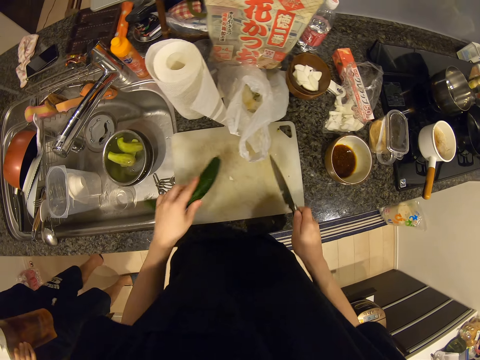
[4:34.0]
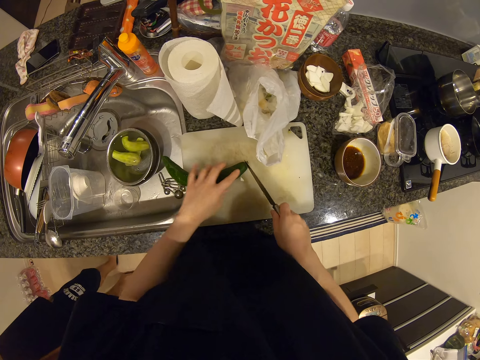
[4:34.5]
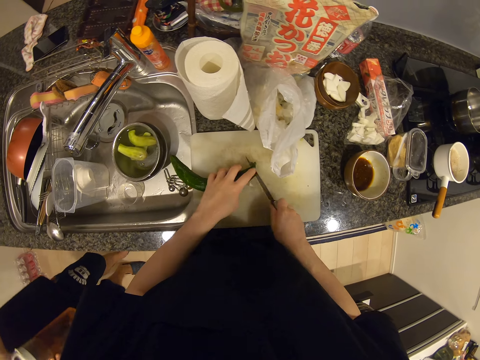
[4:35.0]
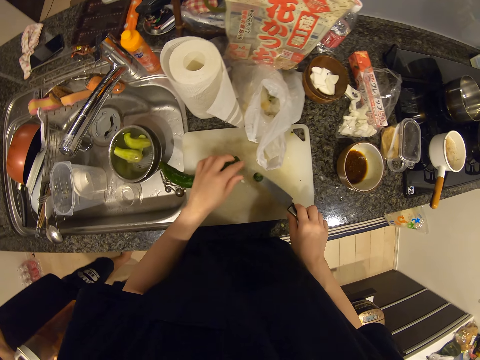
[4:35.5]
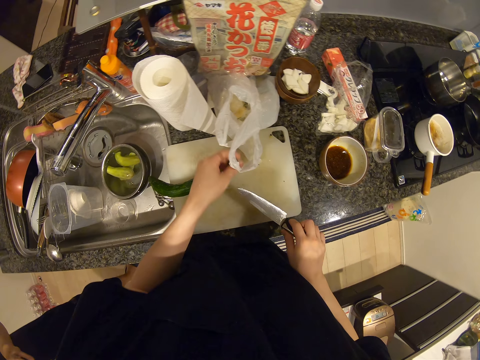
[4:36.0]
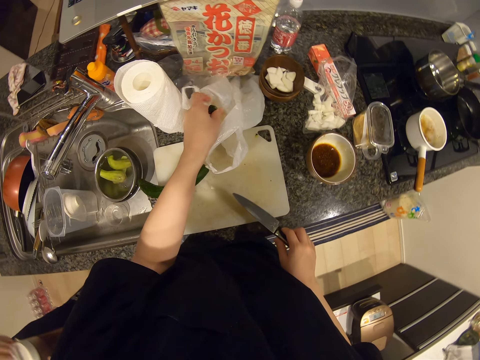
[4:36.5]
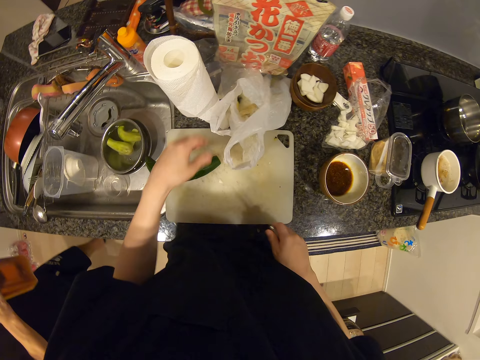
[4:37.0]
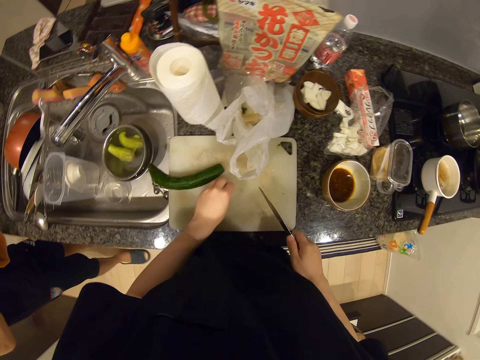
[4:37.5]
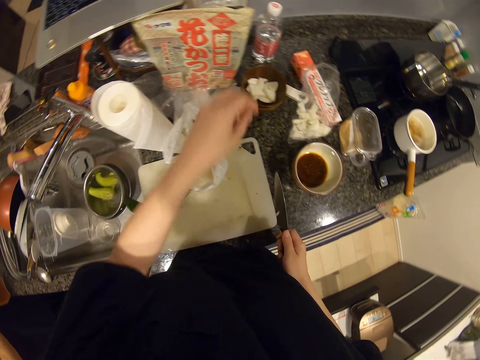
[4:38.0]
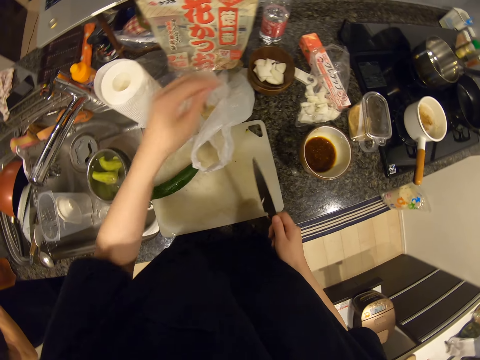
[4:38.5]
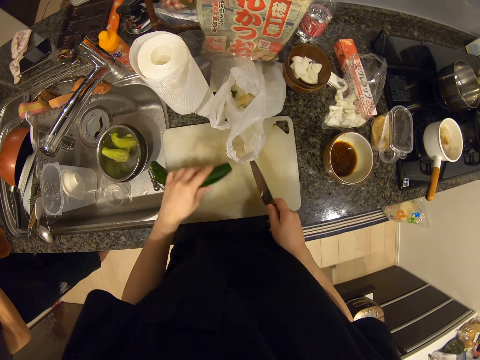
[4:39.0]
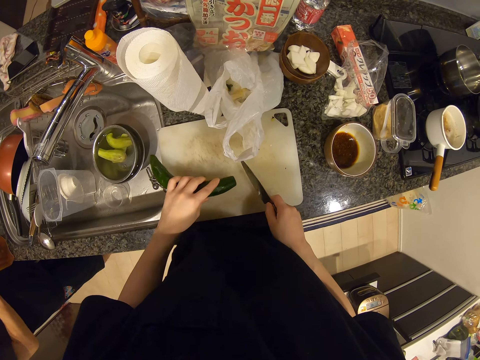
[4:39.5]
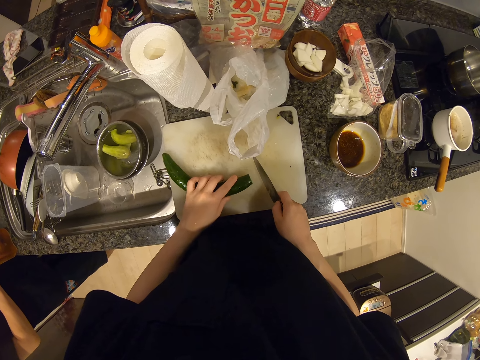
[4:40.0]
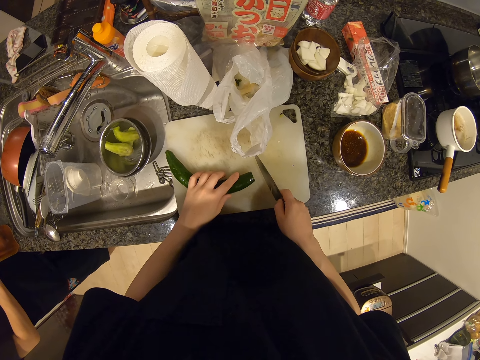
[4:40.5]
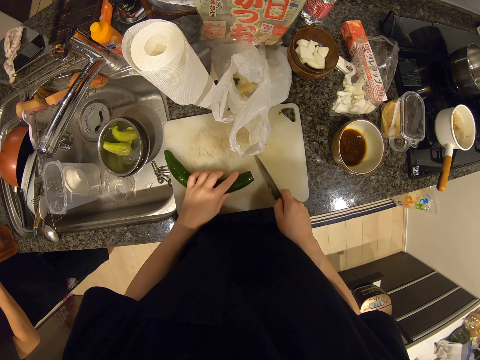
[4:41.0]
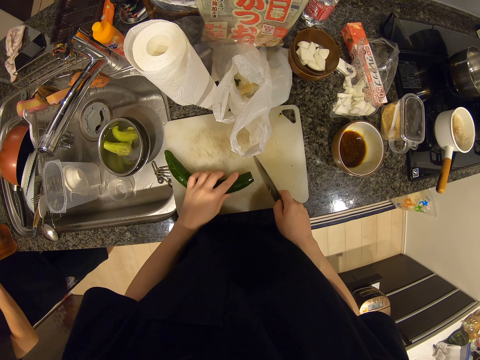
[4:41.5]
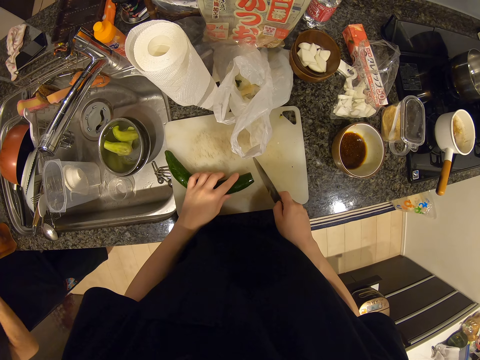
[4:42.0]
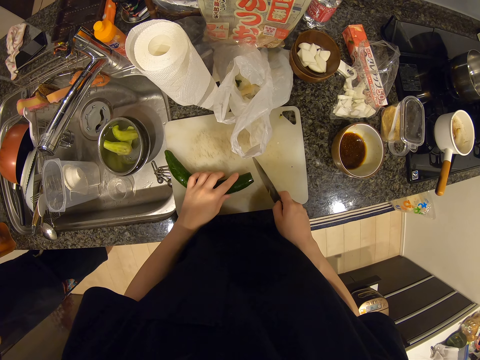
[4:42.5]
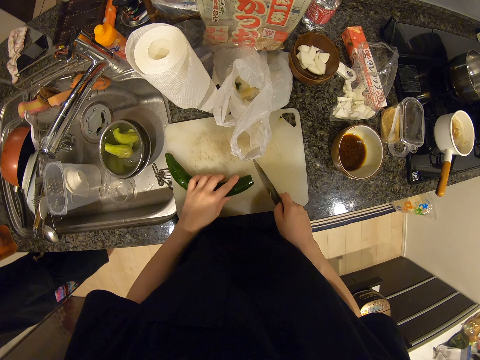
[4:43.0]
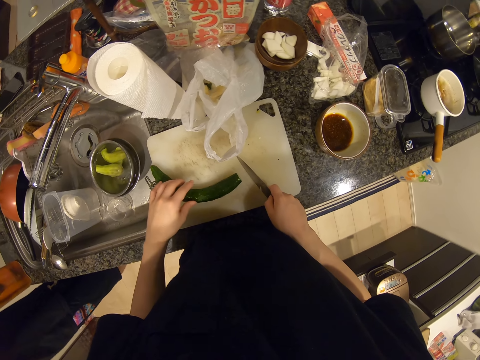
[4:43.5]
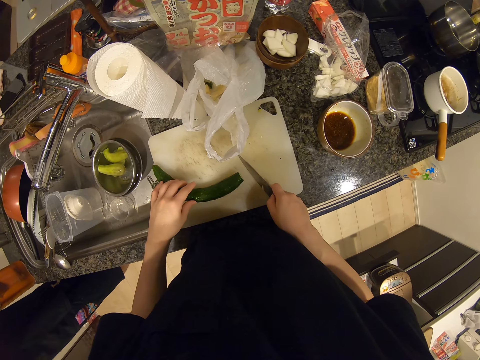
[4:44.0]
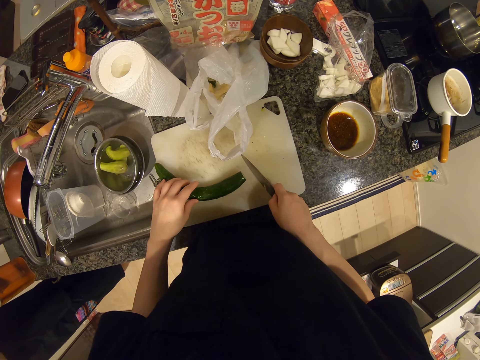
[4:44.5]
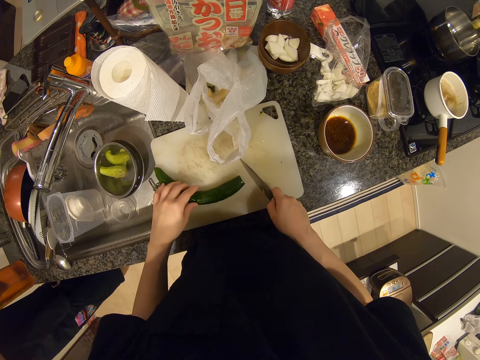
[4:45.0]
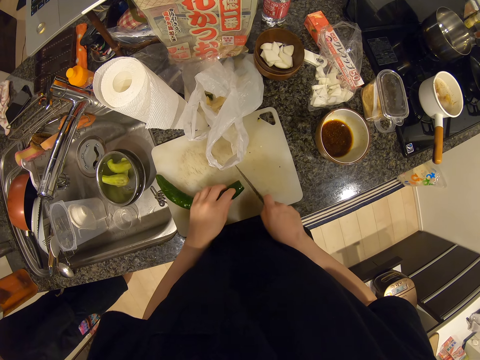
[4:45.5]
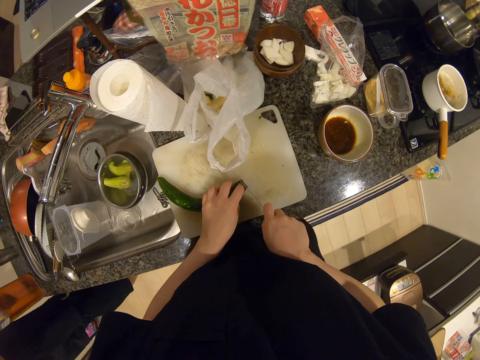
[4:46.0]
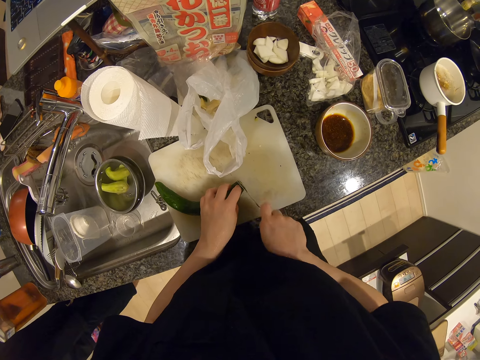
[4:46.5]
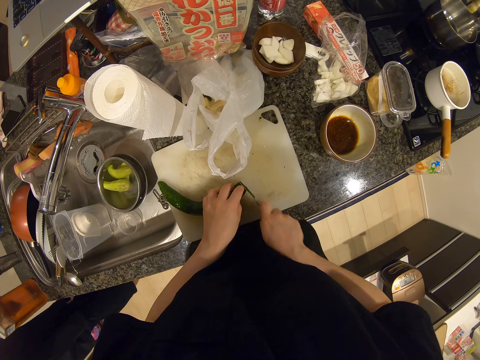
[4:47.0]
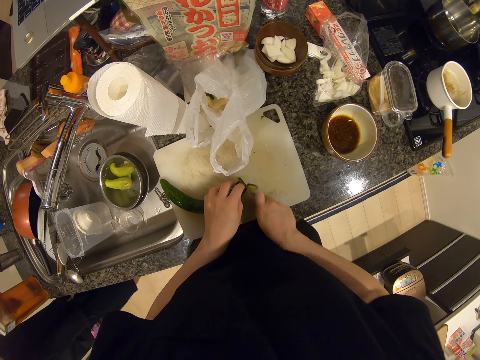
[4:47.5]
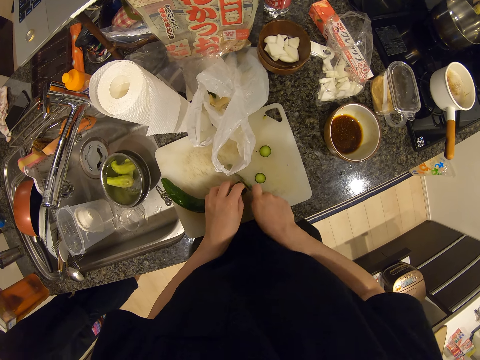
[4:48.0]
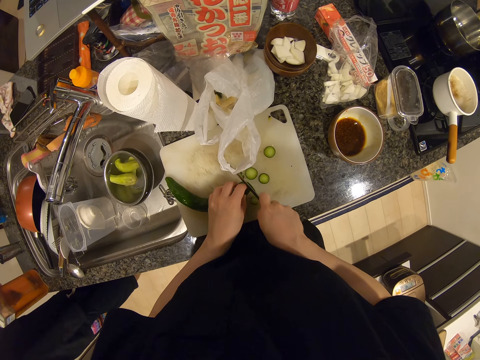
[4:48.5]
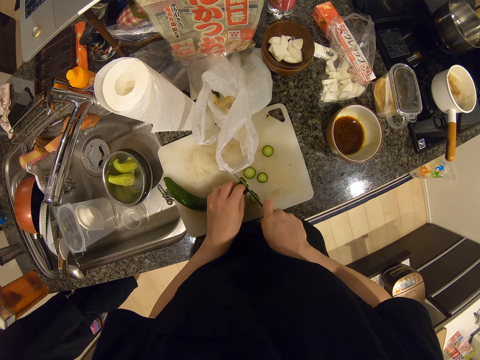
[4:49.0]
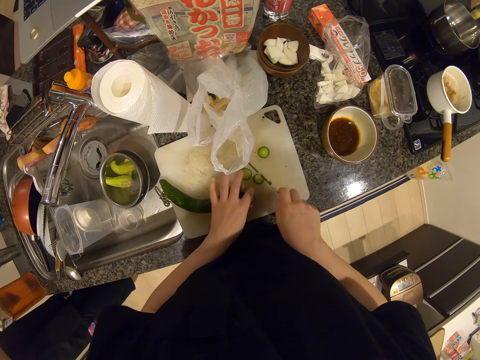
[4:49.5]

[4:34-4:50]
The camera wearer picks up the knife on the chopping board. A person walks with something on his hand. The camera wearer drops the cucumber on the chopping board. She cuts off the head of the cucumber. She removes the head of the cucumber on the knife. She puts the head of the cucumber in the trash cellophane. She picks a piece of potato on the chopping board. She drops the piece of potato in the dish on the table. She moves the cucumber. She holds the cucumber with her left hand on the chopping board and the knife in her right hand. She slices the cucumber in pieces with the knife.

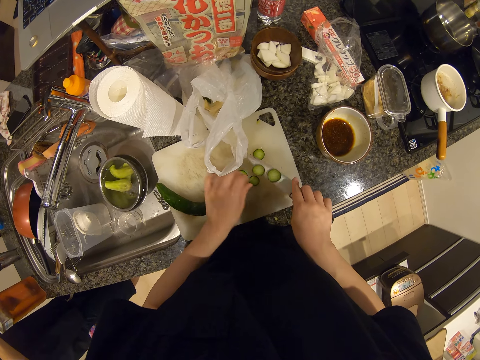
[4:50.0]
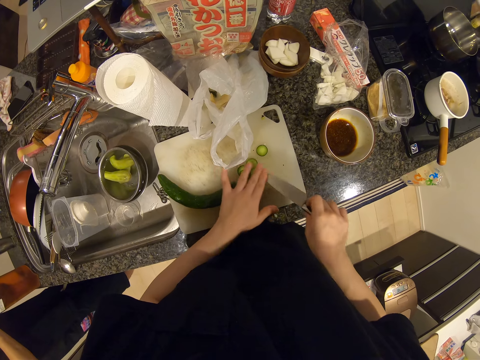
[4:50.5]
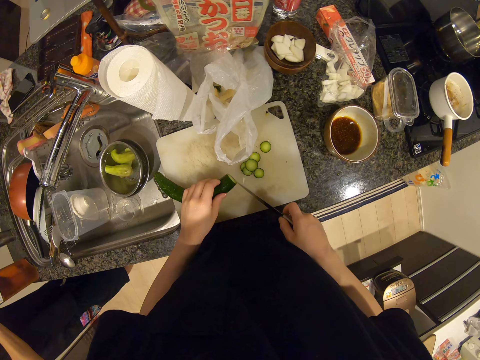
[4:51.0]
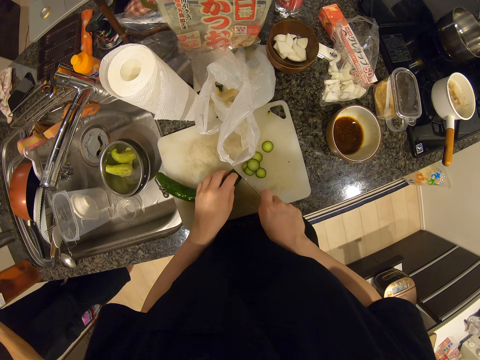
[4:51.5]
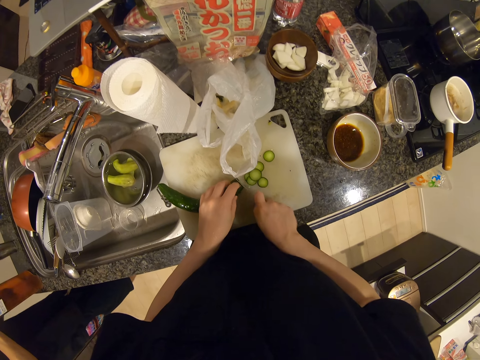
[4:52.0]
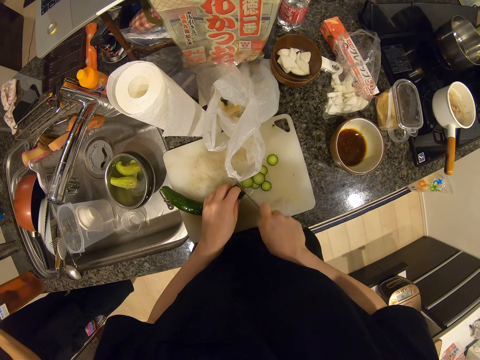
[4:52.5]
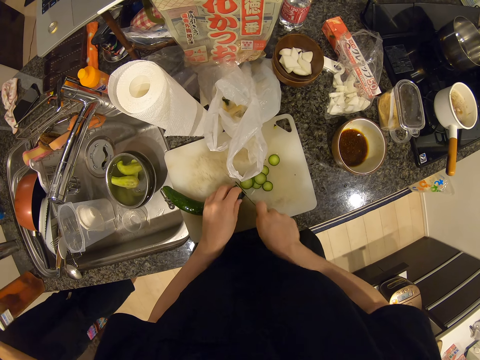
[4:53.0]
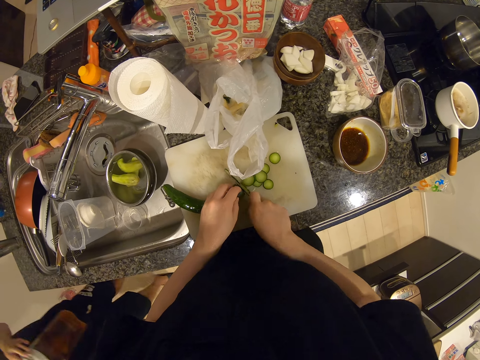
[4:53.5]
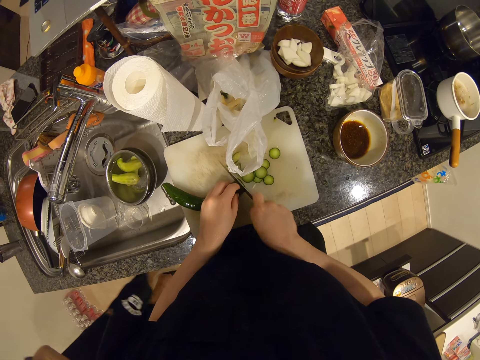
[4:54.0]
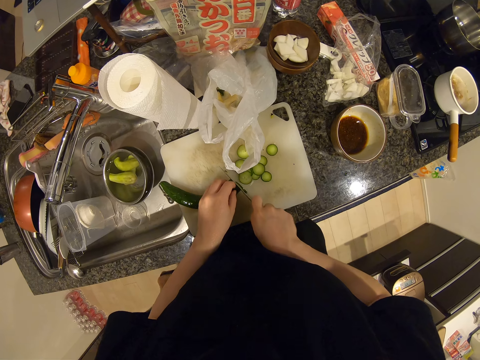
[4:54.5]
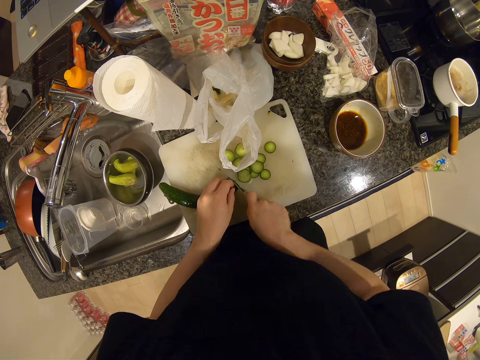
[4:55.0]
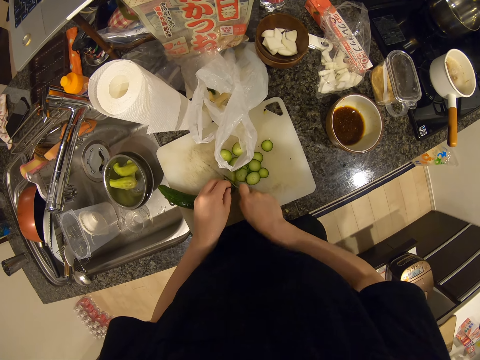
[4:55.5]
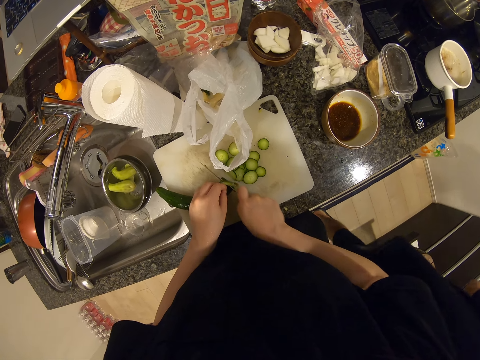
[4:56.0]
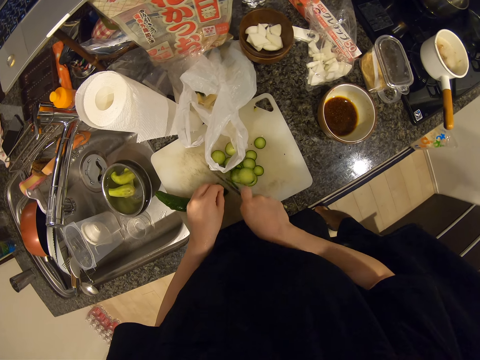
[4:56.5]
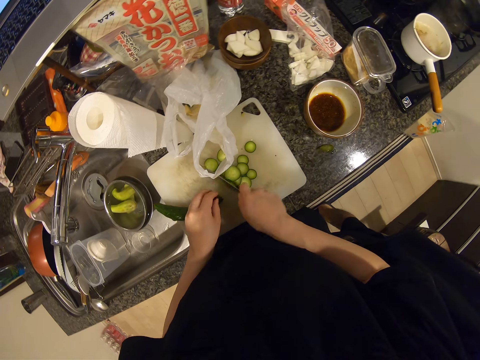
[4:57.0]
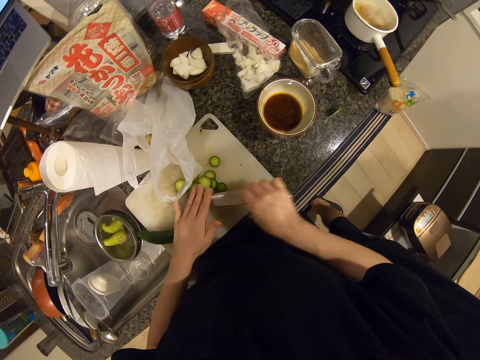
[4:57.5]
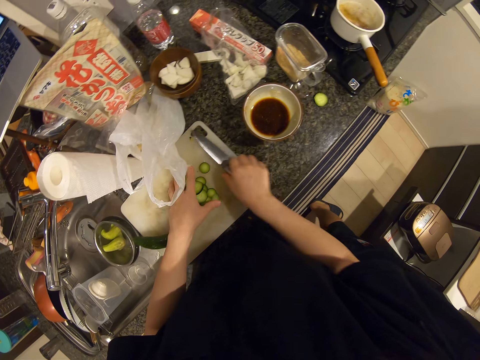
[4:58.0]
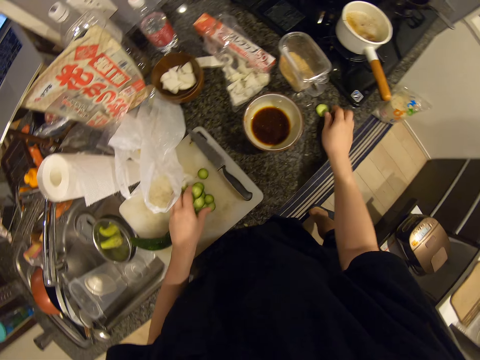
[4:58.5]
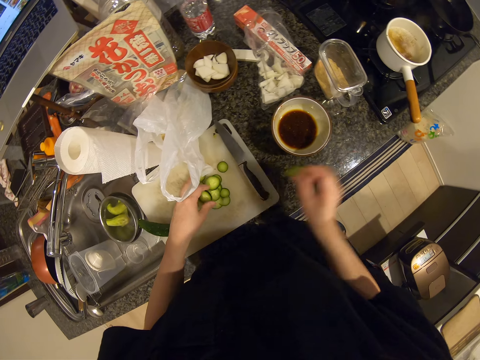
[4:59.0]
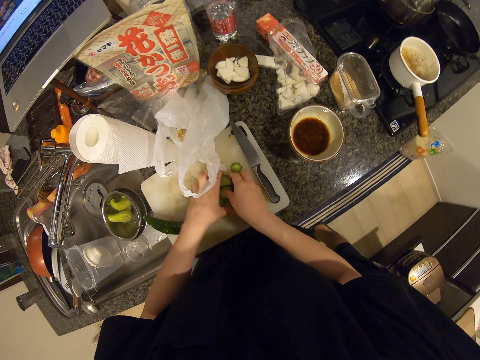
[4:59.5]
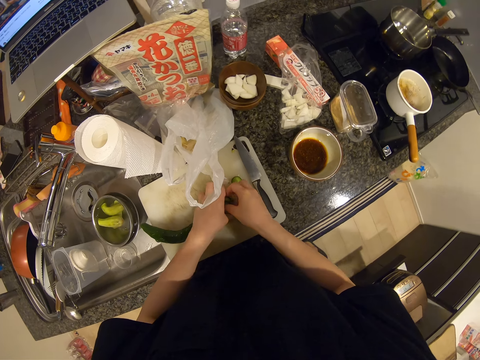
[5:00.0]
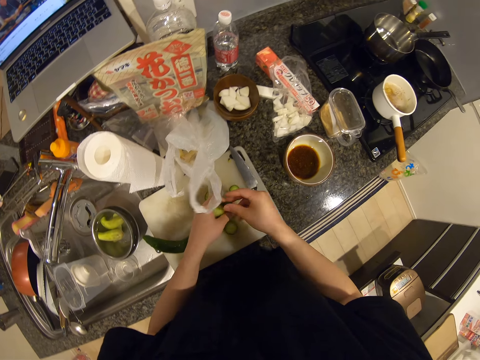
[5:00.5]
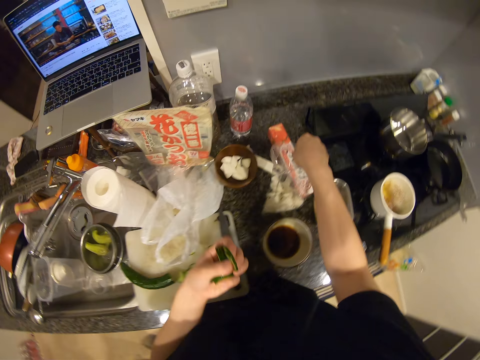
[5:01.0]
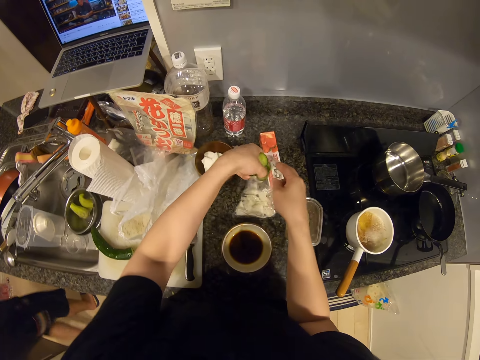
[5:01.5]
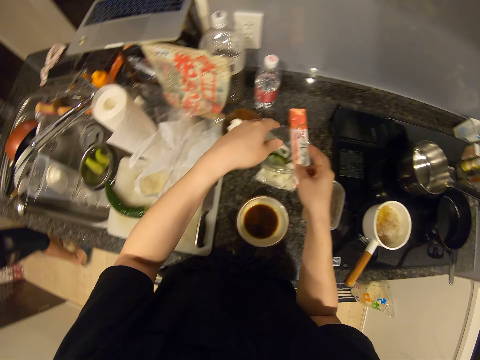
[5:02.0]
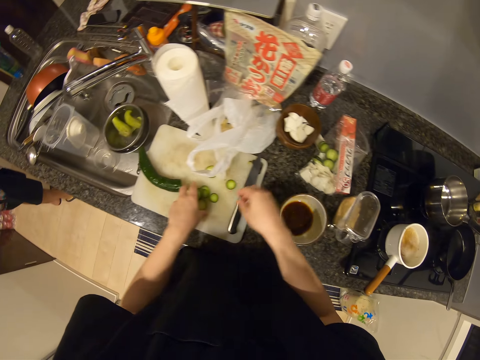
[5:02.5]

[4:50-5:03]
The camera wearer slices the cucumber with the knife. A person walks. The camera wearer removes the cucumber on the knife and drops the knife on the chopping board. They pick a cucumber on the table. They put the cucumber on the chopping board. They pack the sliced cucumber on the chopping board. They put the sliced cucumber in the cellophane on the table. The person walks back.
